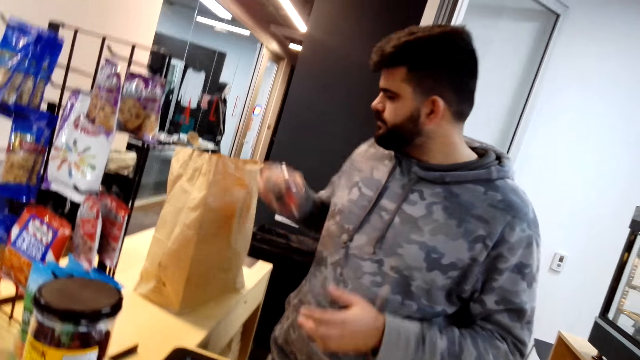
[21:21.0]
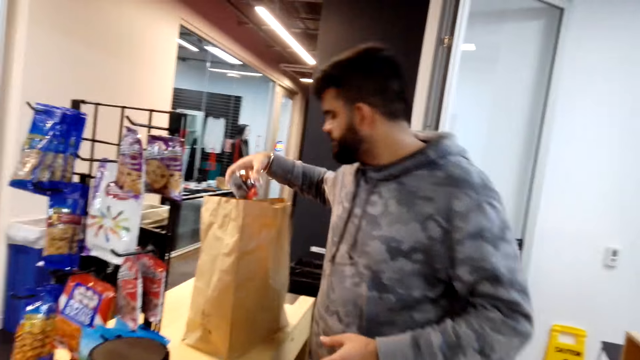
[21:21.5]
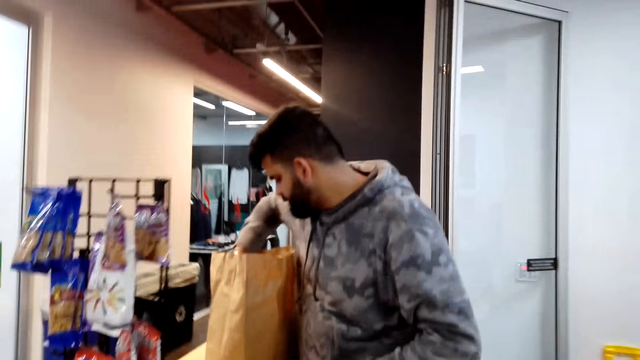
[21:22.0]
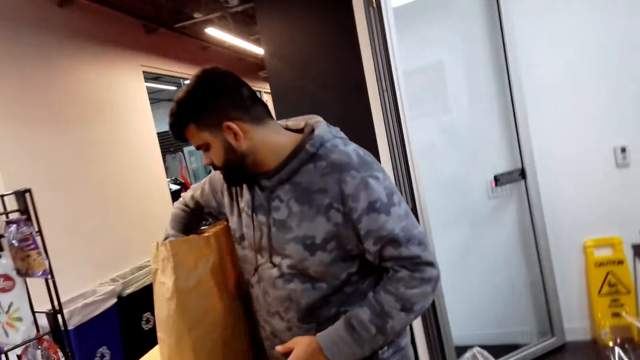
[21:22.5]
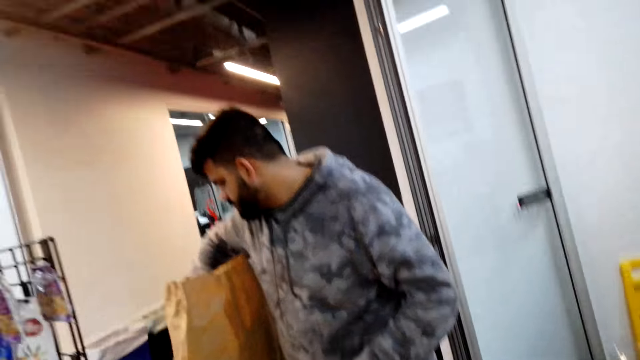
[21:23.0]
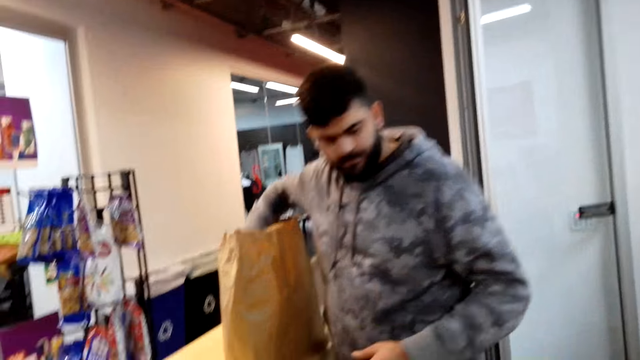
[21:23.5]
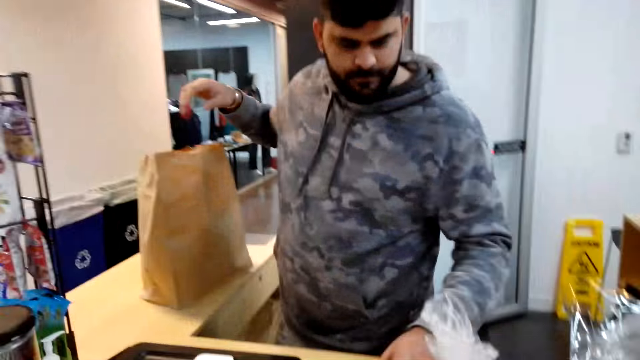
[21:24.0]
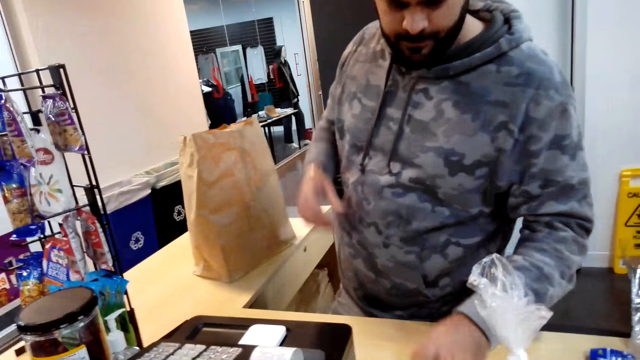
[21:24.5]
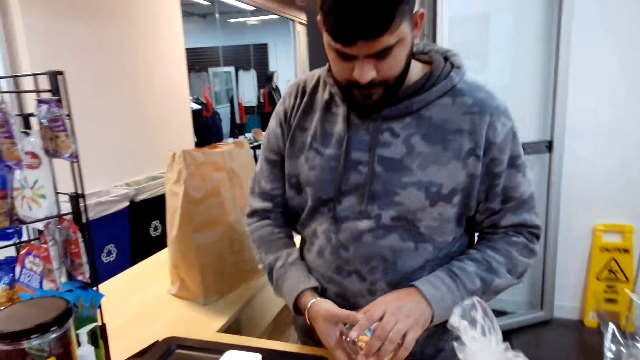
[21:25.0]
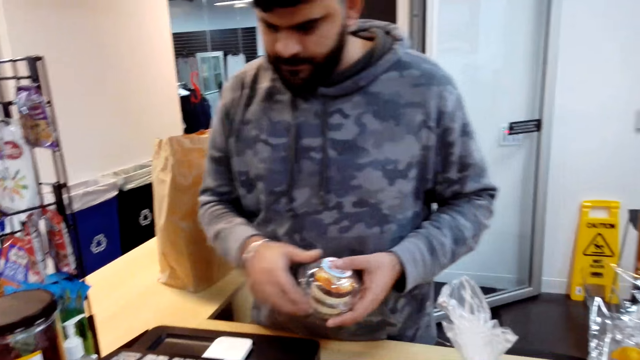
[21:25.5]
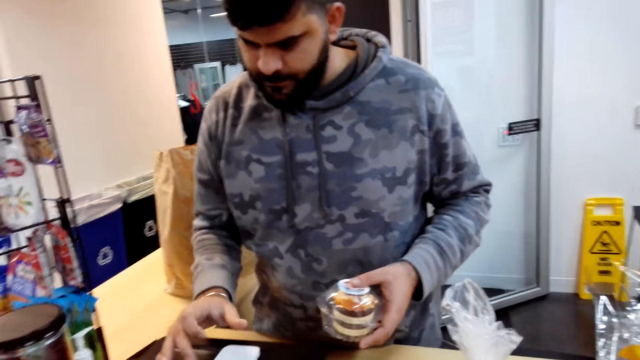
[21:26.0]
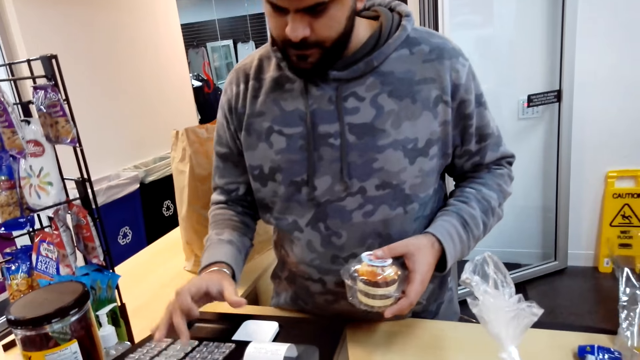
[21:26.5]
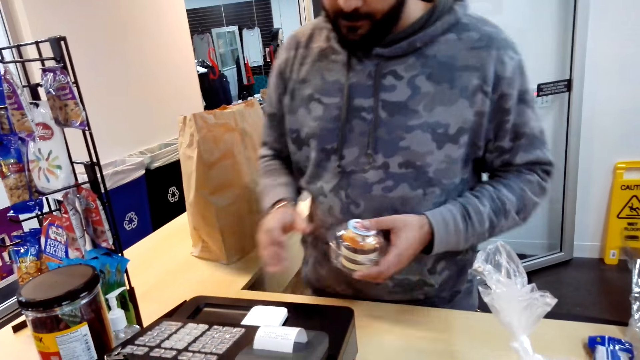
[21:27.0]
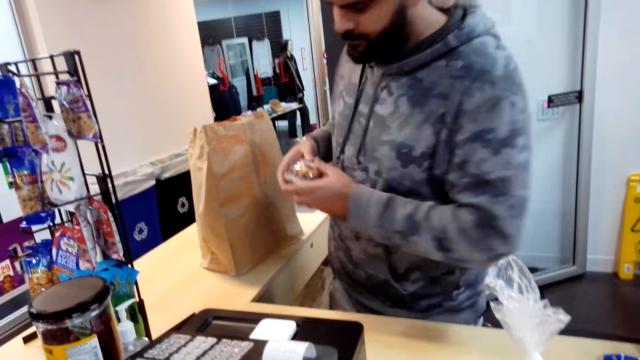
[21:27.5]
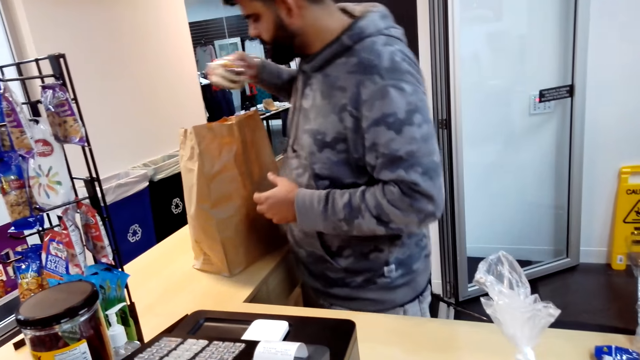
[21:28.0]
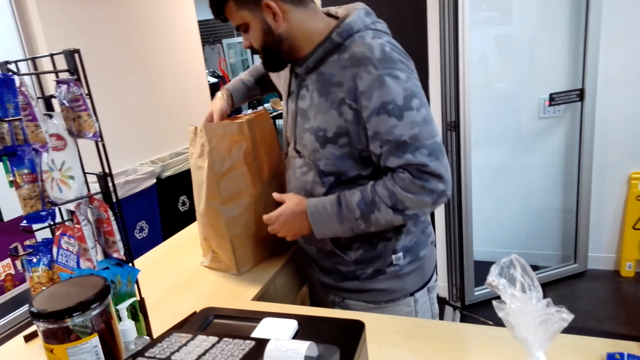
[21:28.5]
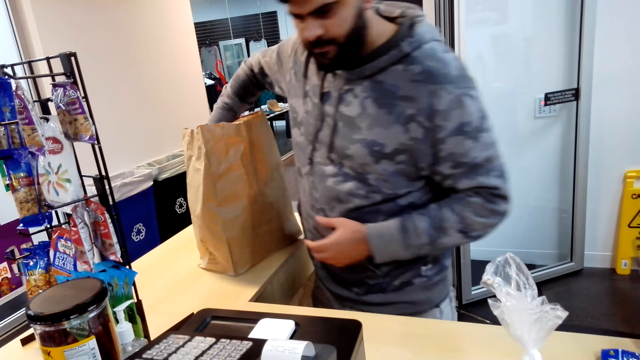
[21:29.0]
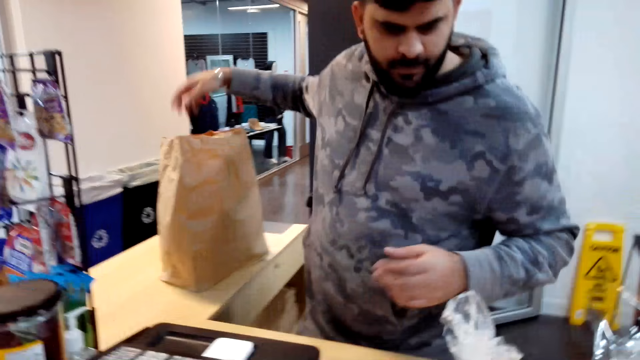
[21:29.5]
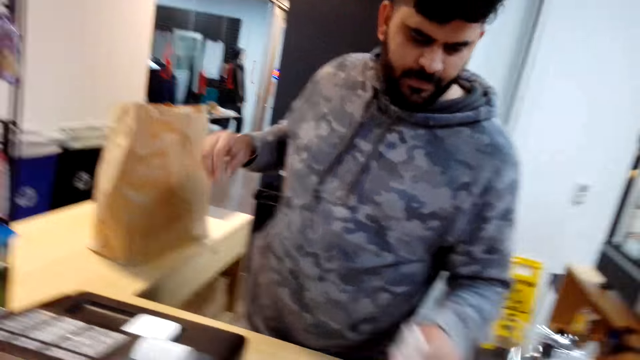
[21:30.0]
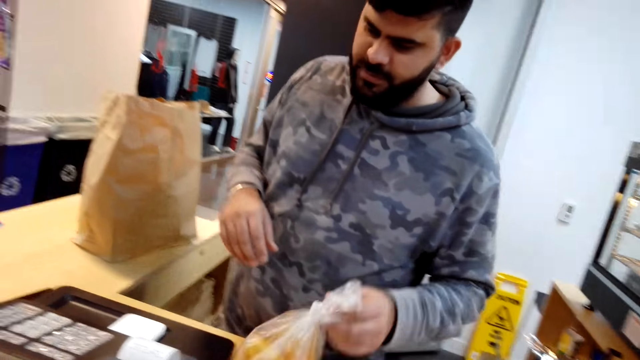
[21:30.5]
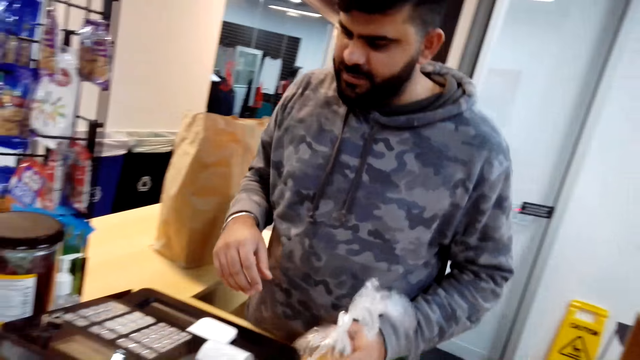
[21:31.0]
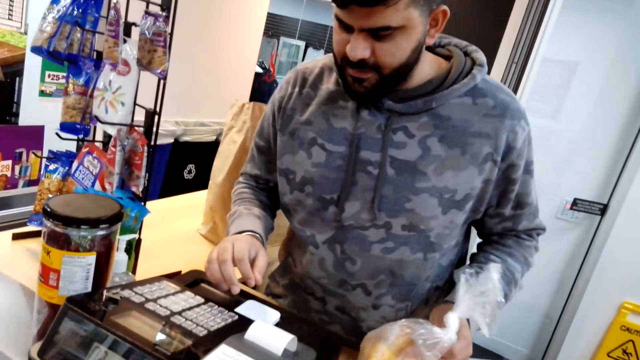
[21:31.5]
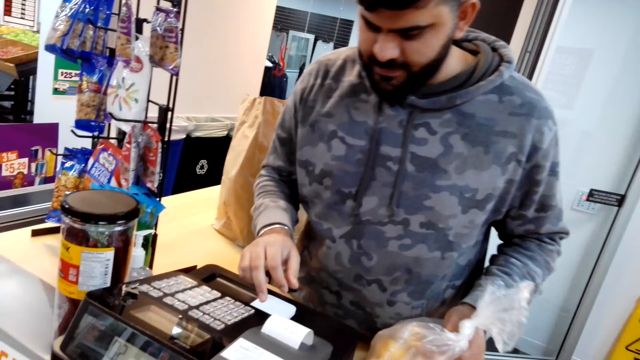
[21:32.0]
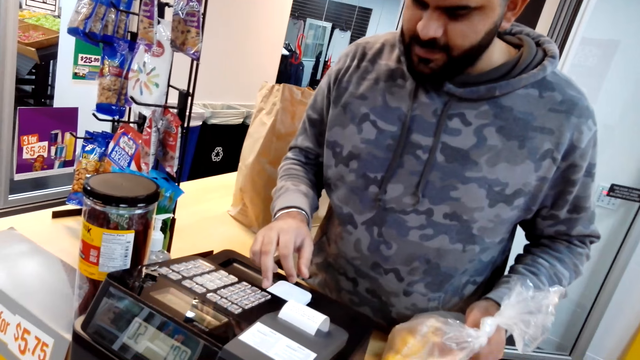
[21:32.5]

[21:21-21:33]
The camera wearer puts the jam in the bag. They put the cupcake in the bag.

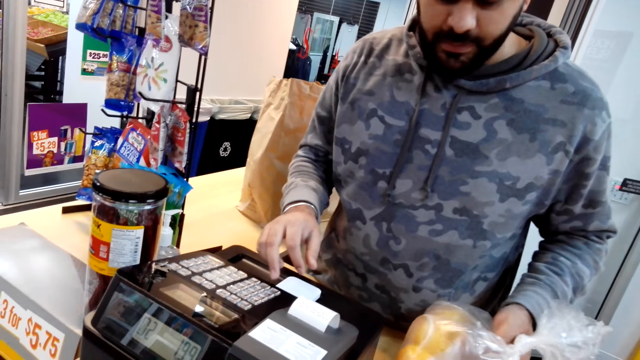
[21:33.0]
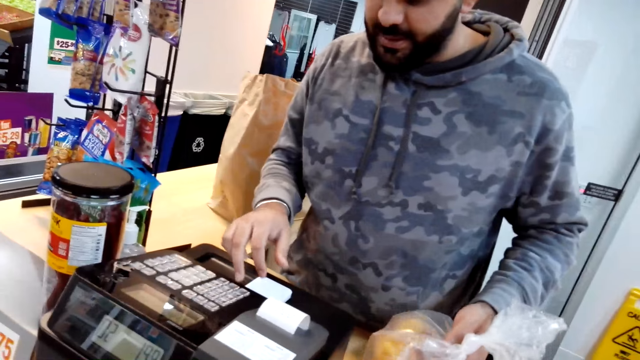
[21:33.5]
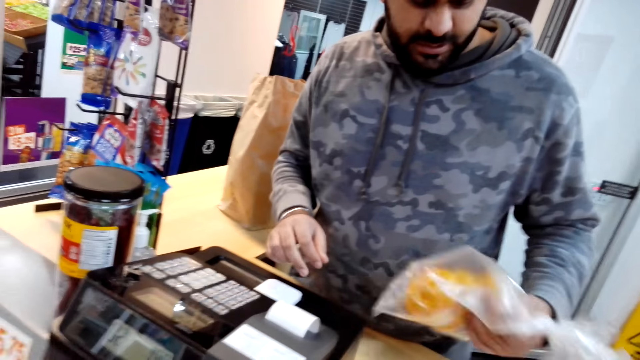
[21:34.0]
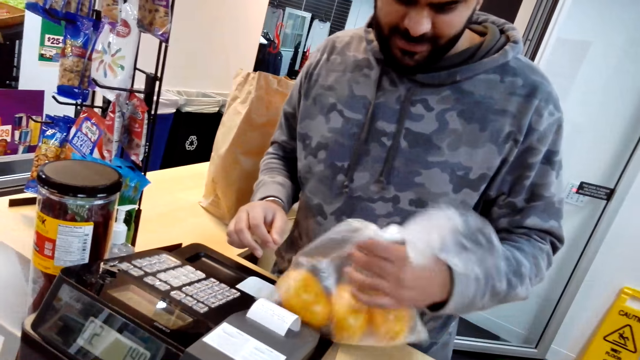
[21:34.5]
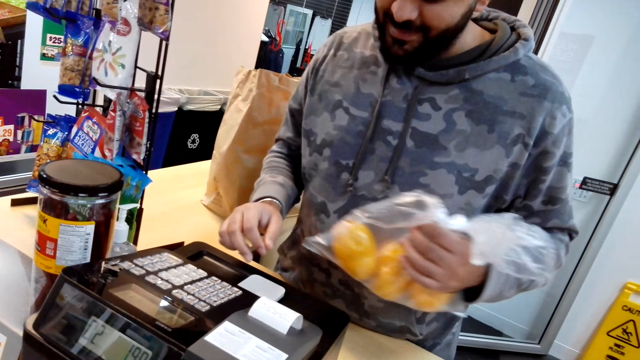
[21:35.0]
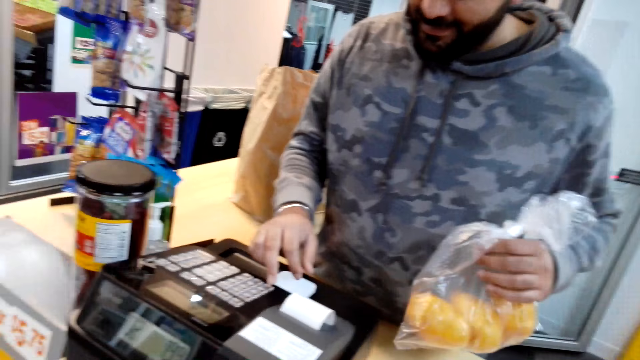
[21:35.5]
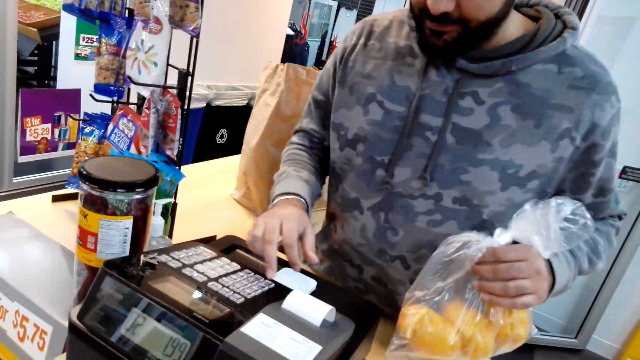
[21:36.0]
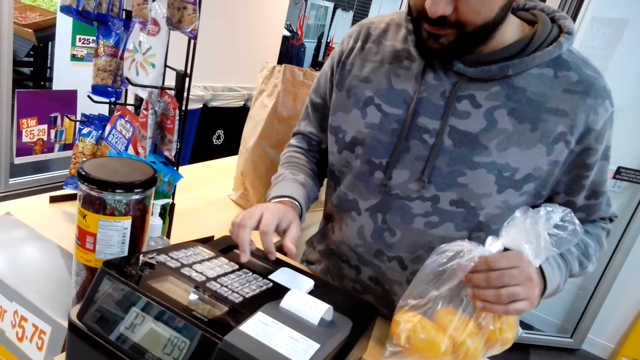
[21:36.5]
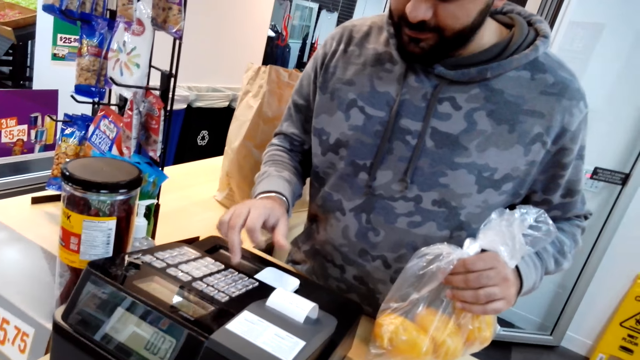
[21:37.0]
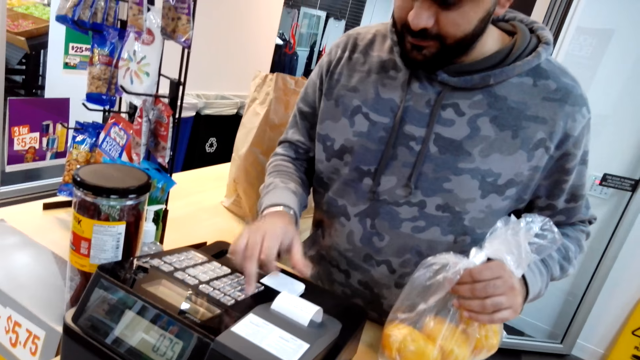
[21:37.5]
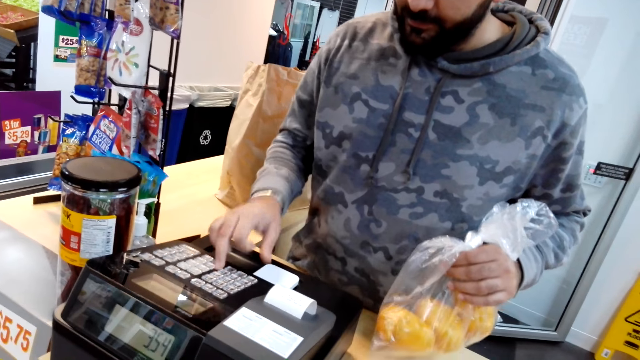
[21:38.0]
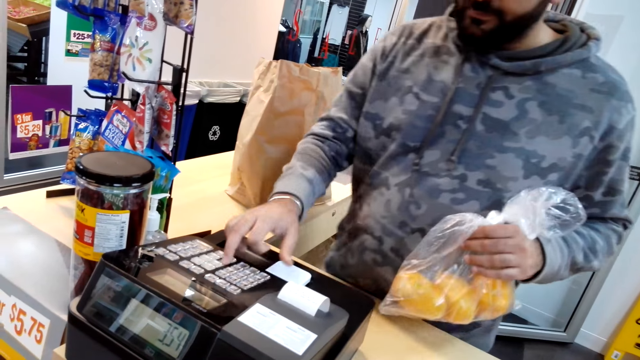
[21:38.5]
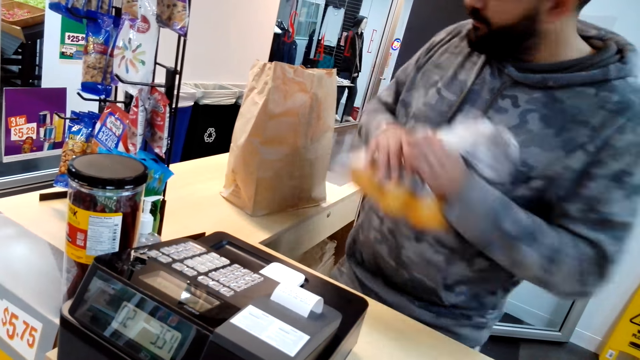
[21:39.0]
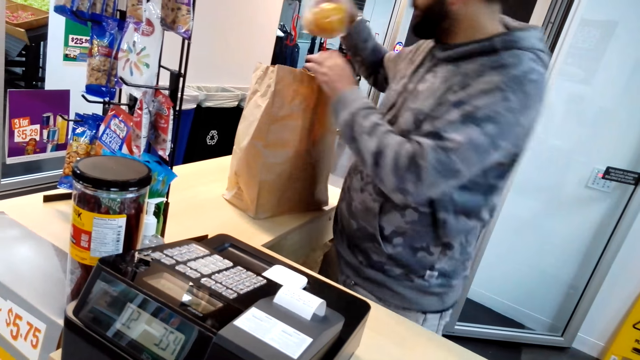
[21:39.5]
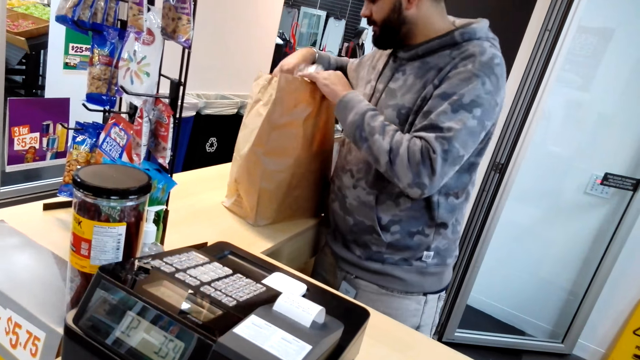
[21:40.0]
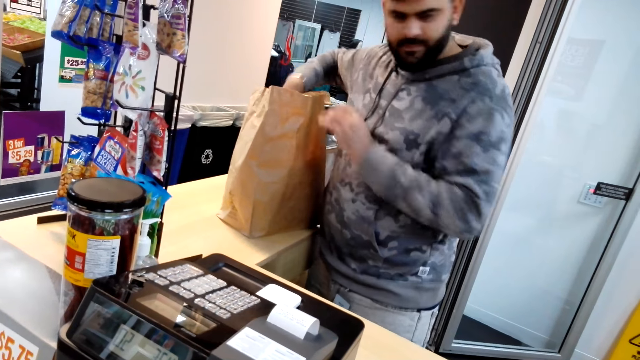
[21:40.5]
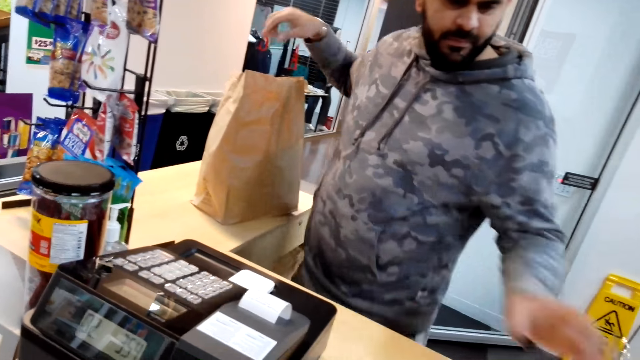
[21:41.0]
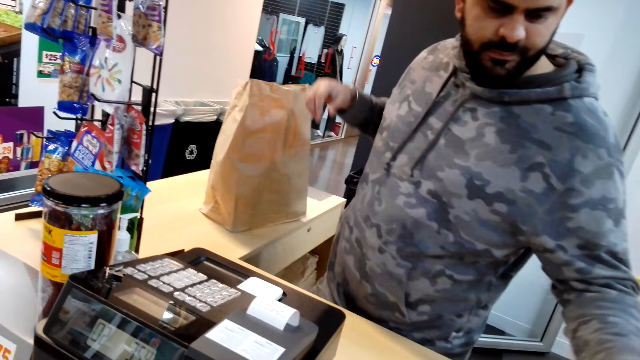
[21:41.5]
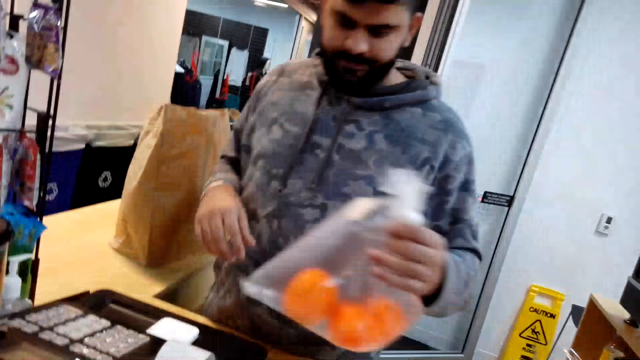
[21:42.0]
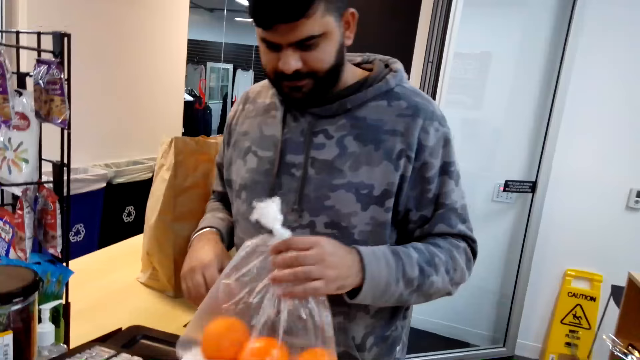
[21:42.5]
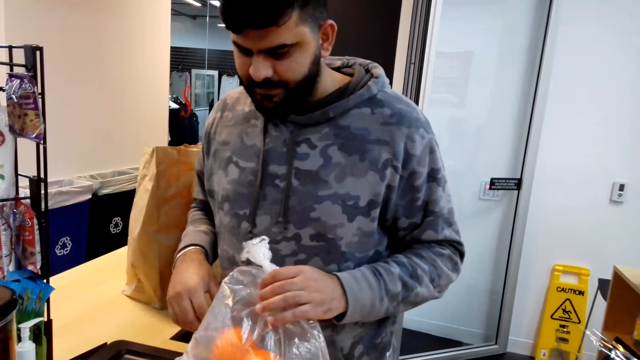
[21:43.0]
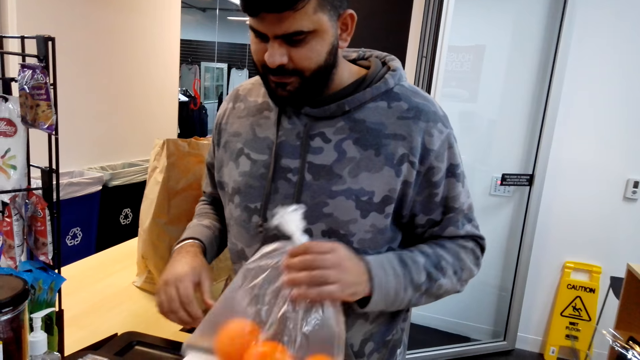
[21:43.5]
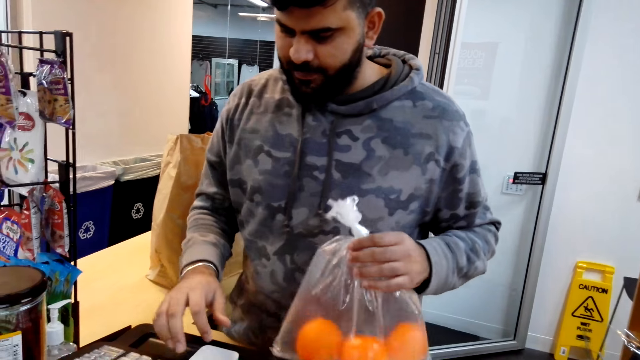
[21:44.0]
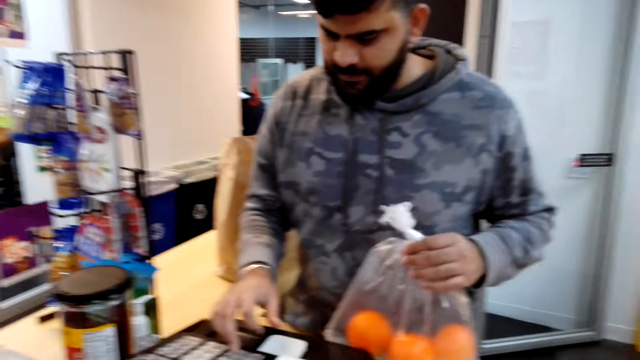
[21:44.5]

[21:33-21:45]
The person types at the till cash register.
